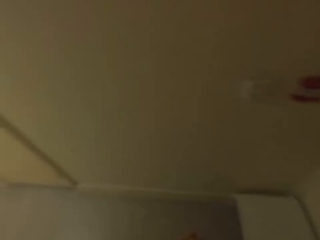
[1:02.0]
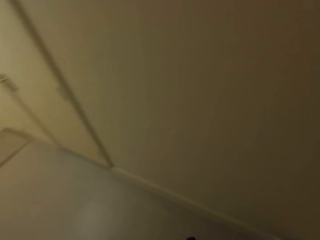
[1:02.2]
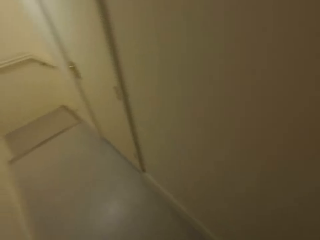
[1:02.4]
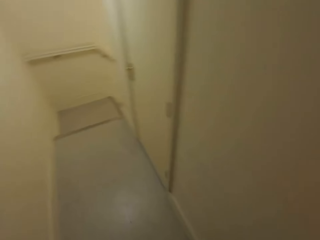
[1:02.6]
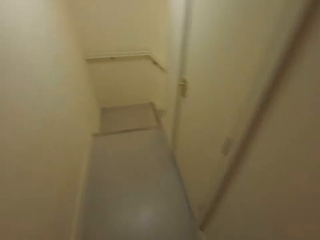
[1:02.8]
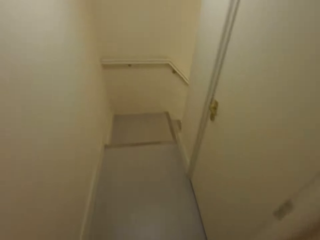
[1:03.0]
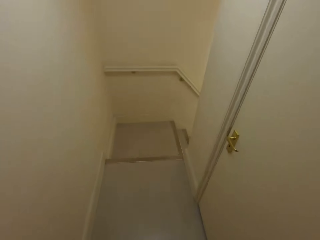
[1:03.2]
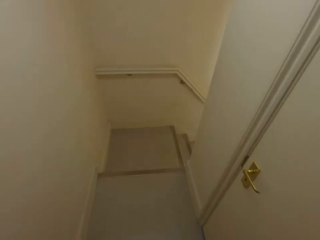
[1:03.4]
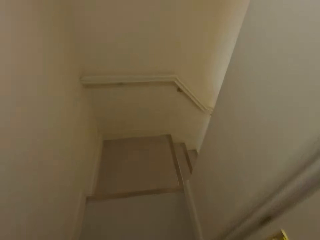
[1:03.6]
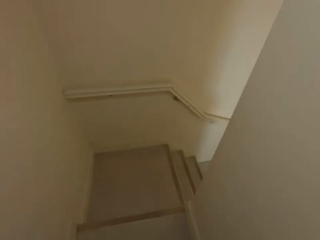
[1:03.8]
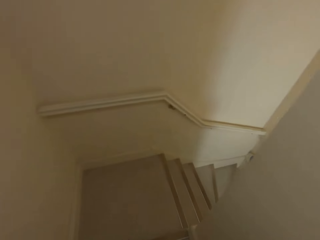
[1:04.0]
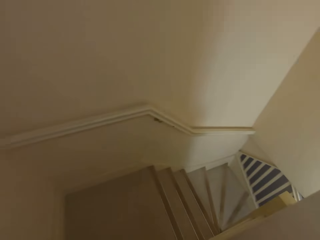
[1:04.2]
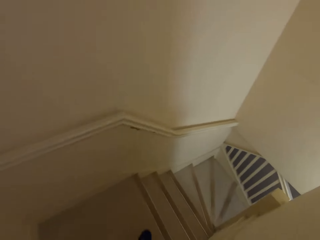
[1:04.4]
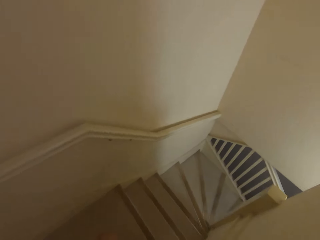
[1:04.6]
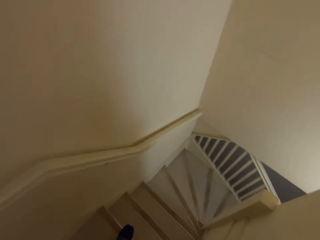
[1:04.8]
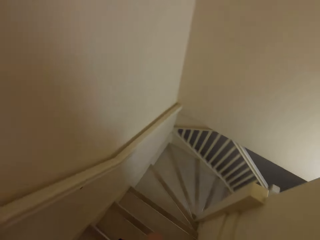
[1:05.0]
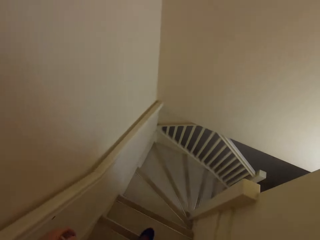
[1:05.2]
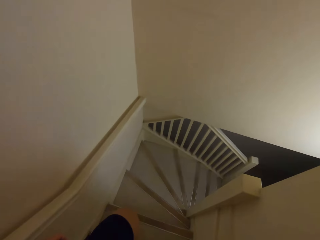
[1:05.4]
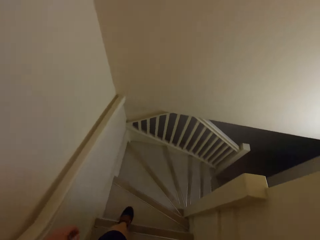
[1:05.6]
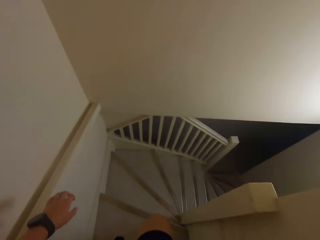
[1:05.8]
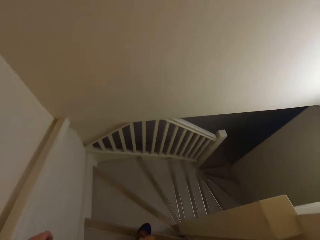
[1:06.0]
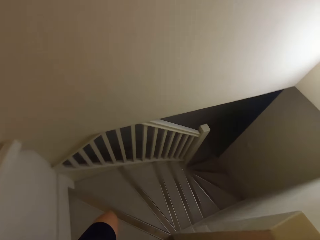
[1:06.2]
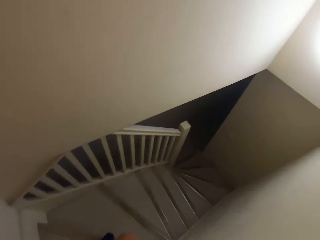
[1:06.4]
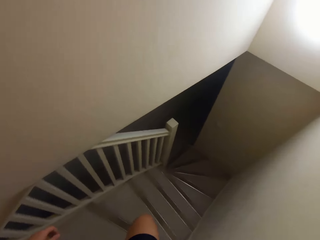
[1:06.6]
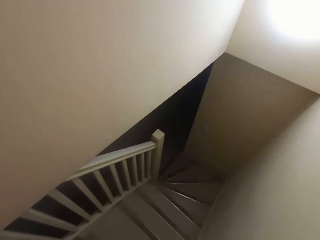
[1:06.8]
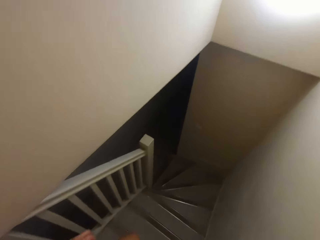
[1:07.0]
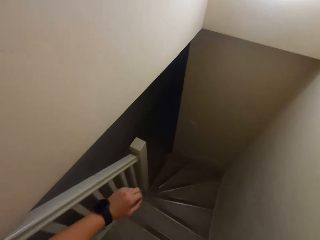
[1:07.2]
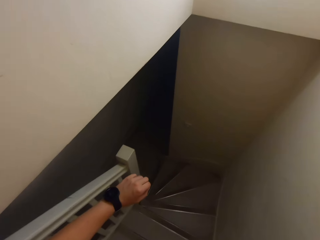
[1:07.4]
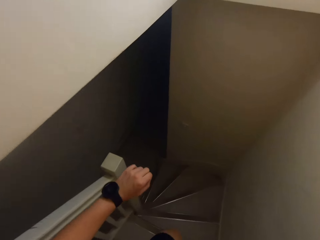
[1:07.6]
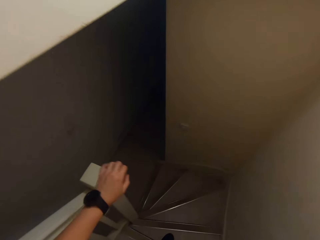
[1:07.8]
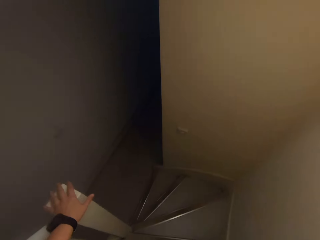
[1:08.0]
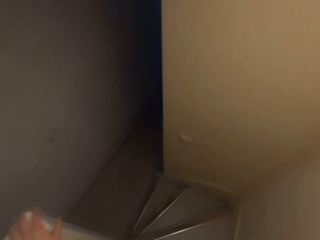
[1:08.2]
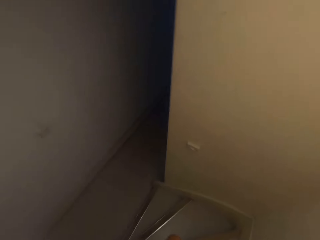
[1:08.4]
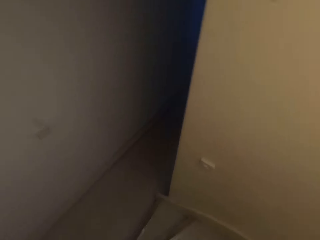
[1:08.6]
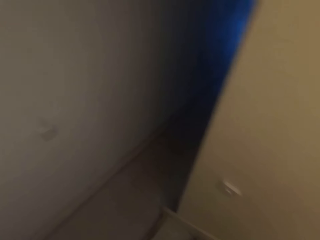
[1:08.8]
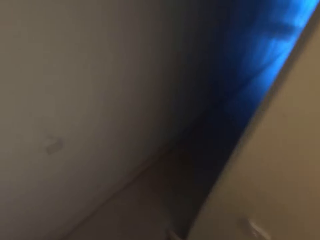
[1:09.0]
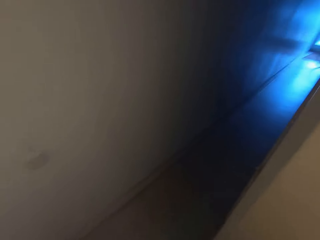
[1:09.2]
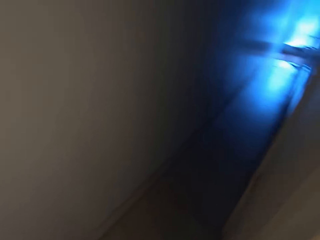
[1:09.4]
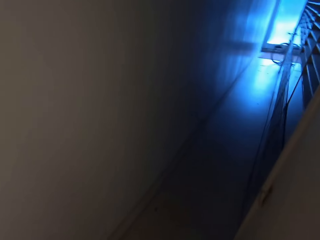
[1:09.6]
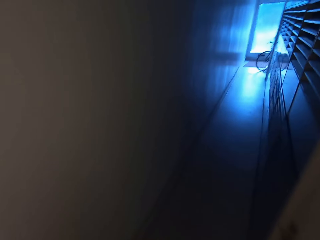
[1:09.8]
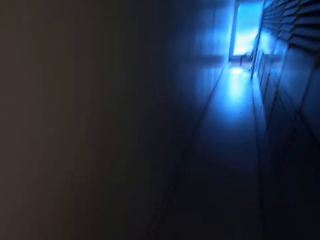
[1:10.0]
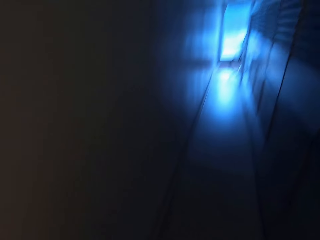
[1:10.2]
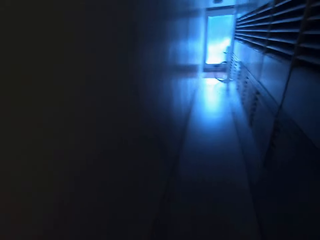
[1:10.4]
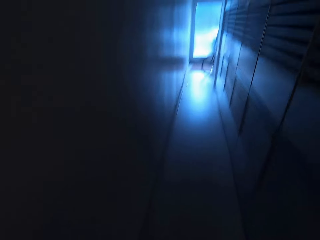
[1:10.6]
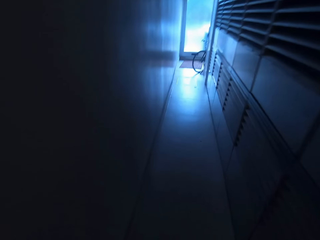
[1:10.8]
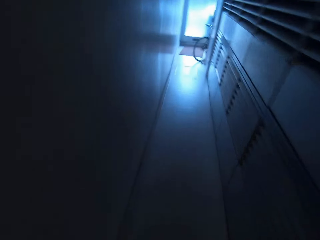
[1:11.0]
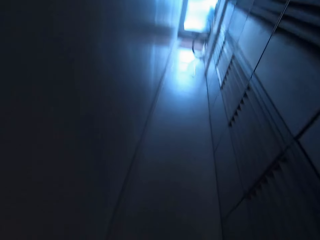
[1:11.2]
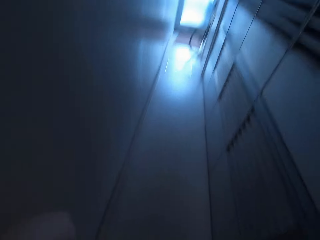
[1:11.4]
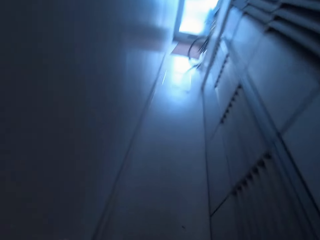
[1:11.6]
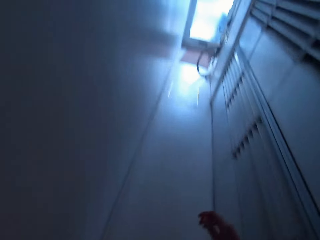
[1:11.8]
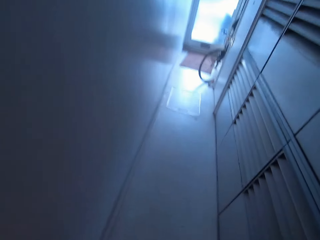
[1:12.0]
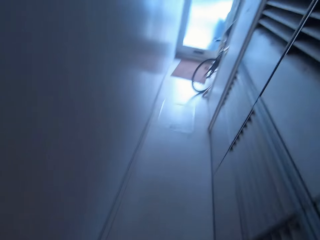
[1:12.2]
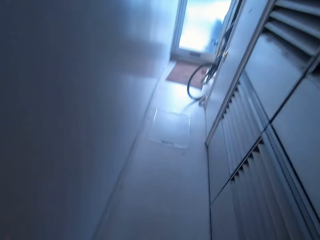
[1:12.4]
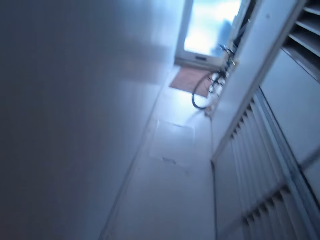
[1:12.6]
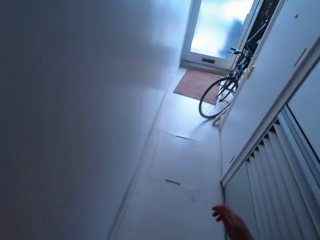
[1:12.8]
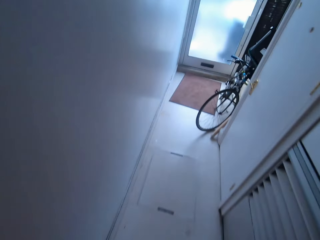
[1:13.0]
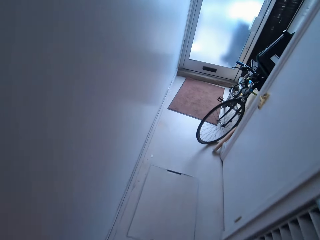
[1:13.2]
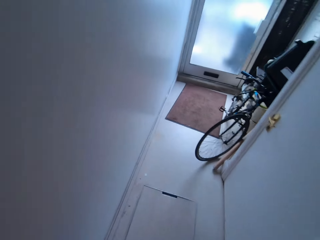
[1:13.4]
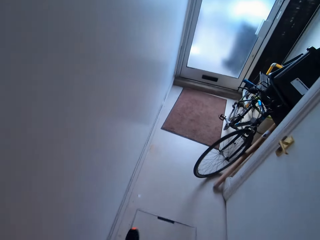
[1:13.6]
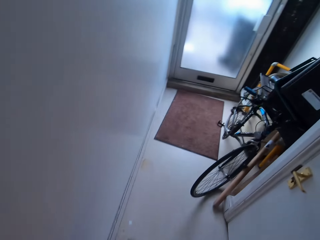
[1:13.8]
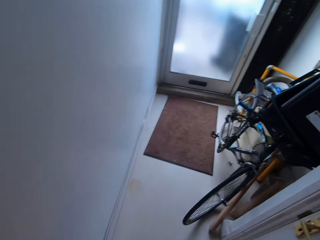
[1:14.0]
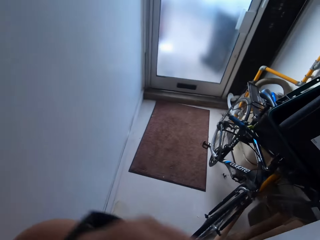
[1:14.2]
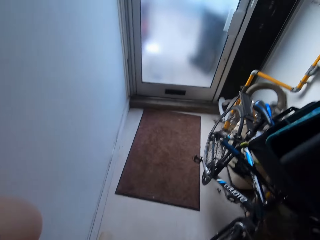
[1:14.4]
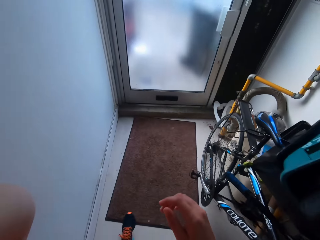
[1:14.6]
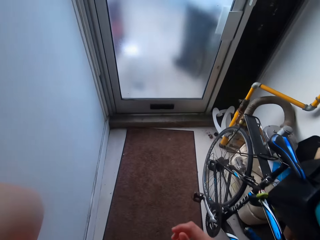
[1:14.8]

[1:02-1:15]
The camera wearer moves around. They walk down the staircase. They walk along the building hallway.

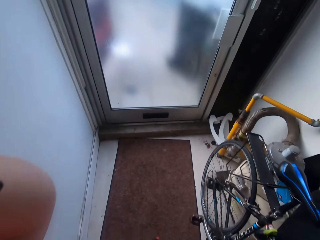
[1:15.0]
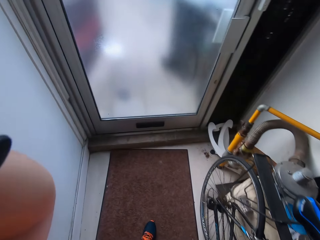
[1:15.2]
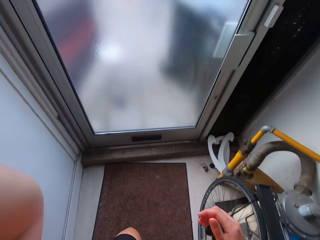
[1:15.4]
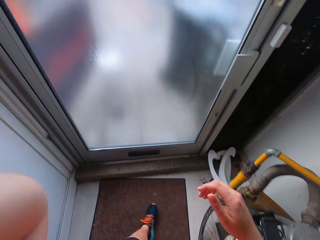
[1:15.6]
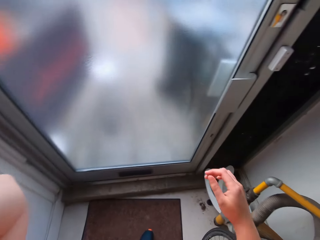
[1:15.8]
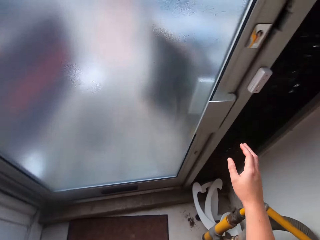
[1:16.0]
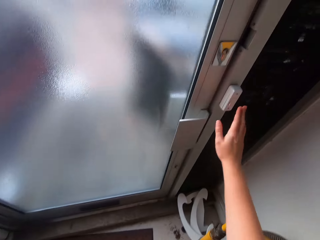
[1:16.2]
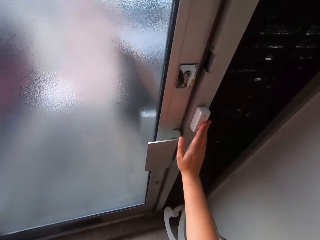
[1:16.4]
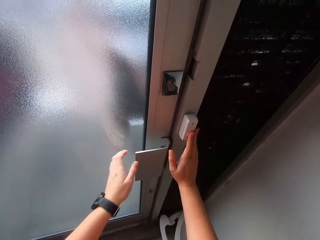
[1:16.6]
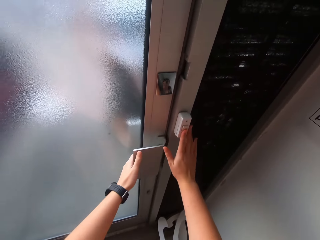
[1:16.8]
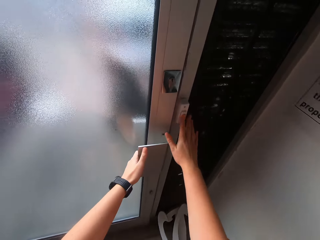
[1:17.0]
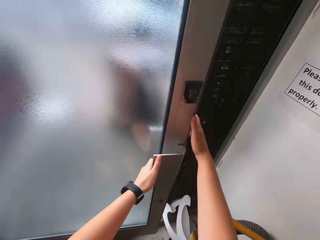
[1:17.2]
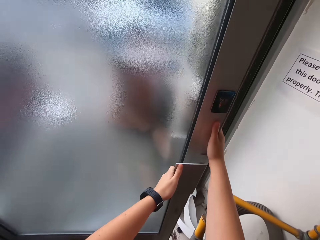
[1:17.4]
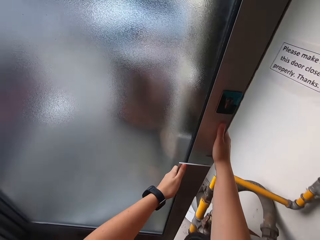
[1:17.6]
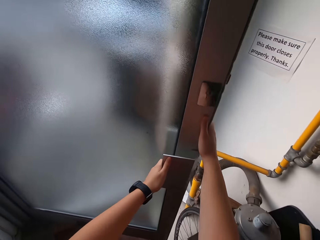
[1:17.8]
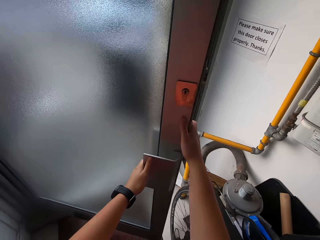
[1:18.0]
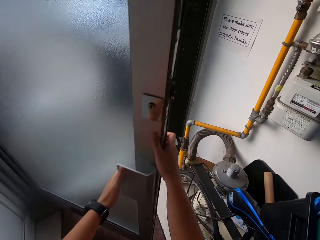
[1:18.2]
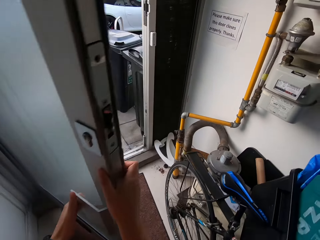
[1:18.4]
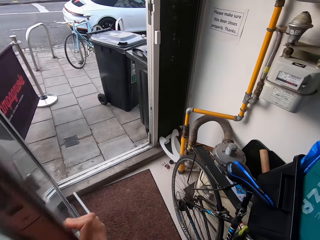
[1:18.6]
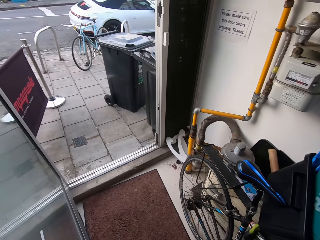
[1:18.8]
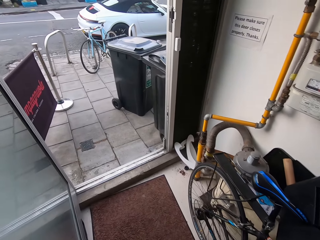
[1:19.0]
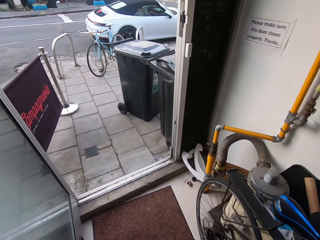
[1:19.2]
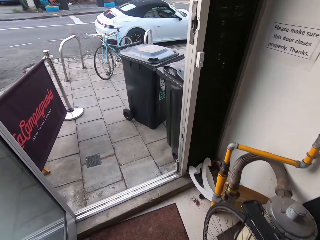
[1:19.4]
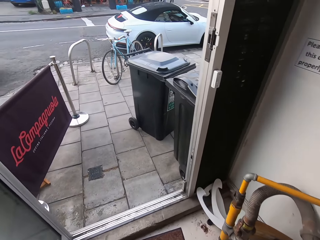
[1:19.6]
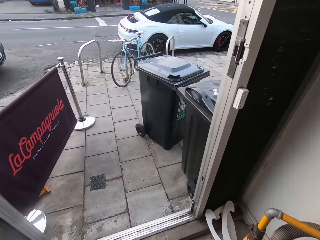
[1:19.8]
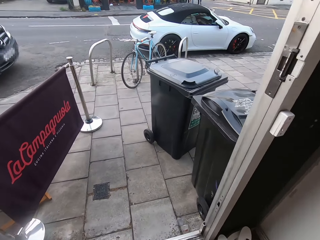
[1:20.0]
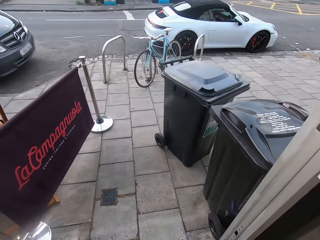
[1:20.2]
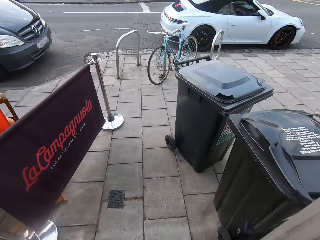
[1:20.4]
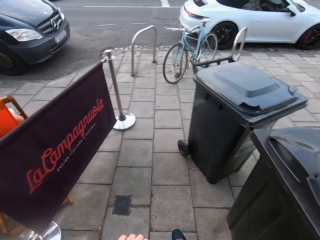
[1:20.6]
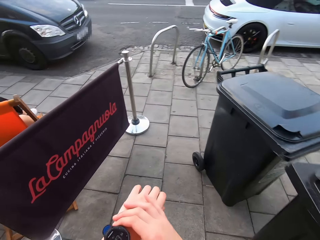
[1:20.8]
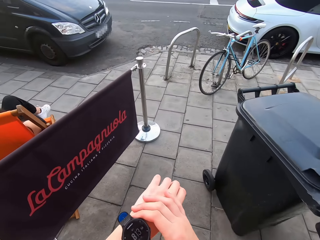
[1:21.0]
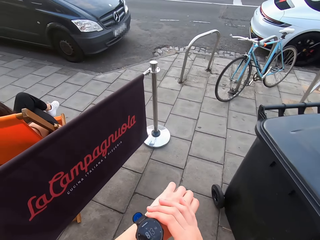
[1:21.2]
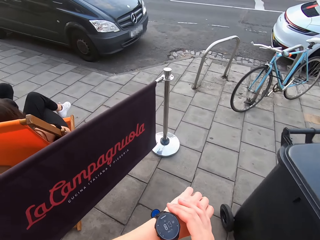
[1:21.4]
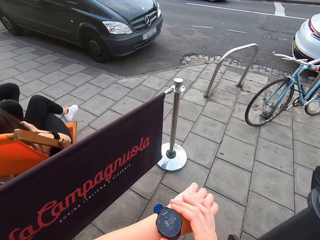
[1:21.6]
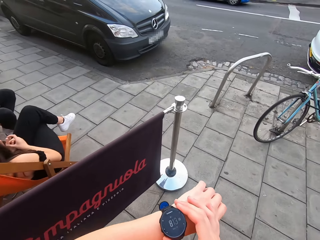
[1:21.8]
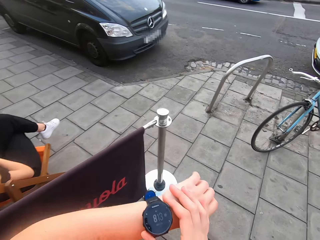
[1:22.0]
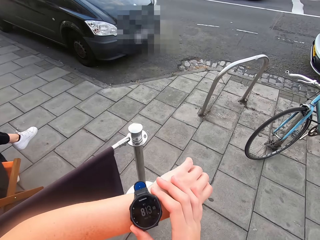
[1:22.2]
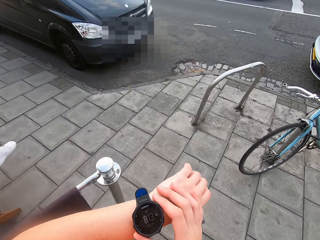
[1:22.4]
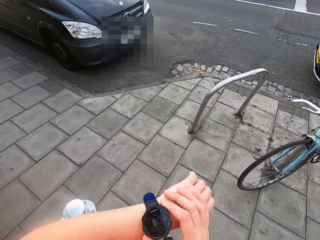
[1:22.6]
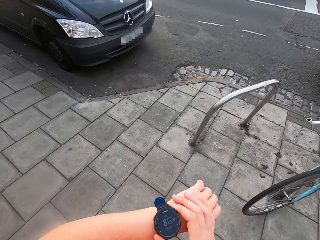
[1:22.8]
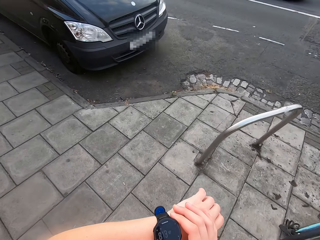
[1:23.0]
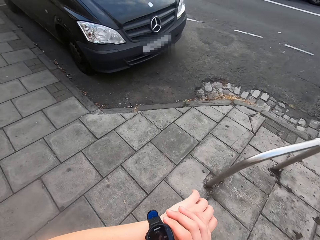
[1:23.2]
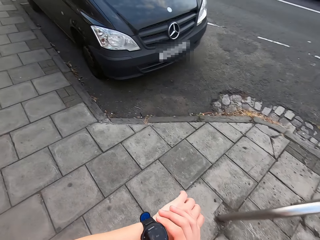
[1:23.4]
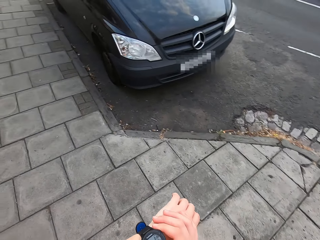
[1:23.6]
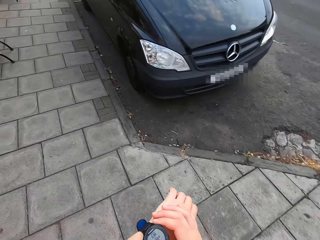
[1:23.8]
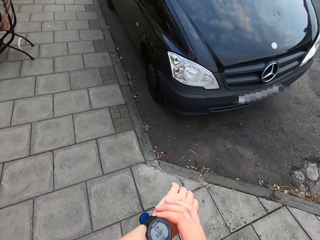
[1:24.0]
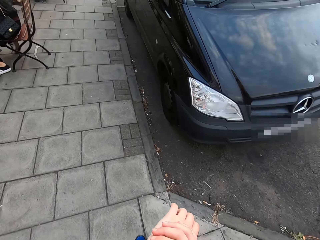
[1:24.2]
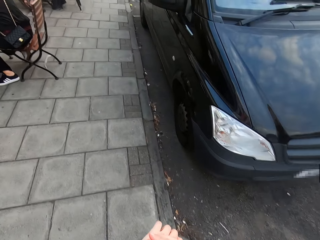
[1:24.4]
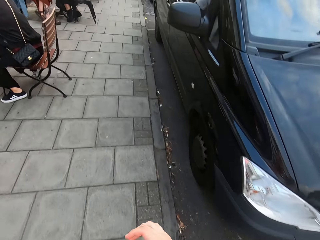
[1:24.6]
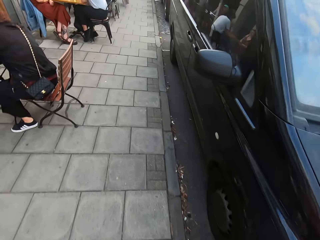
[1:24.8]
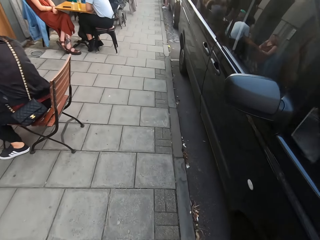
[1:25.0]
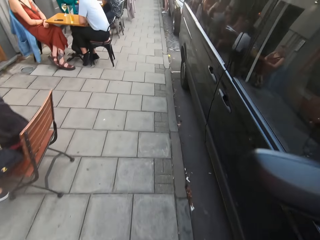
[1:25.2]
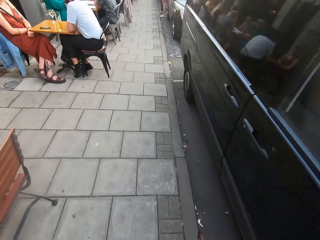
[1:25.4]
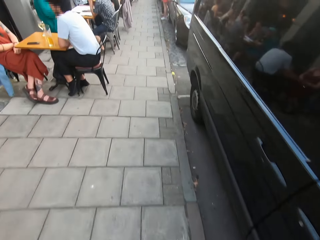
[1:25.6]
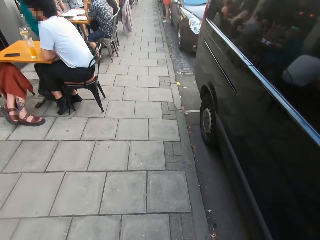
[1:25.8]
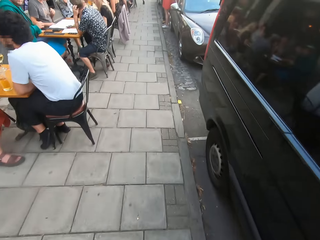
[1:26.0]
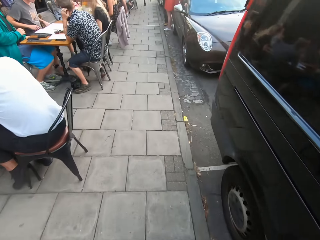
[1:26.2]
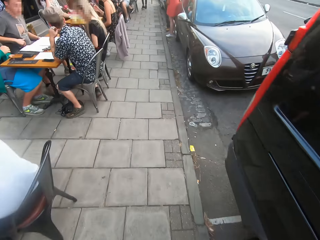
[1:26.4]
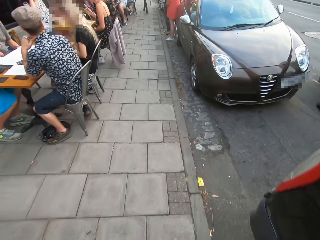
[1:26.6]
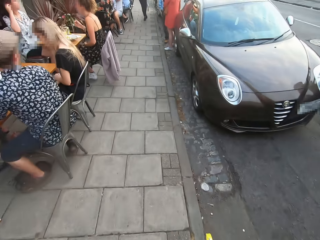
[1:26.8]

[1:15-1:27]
The camera wearer opens the building door. They look at the watch and move around. They jog on the footpath.
